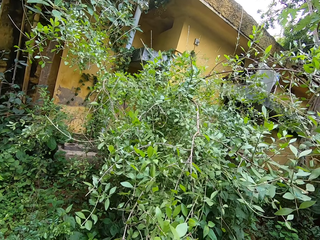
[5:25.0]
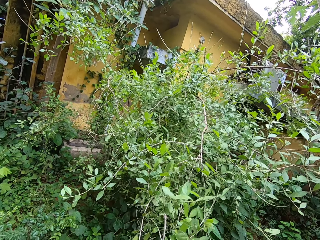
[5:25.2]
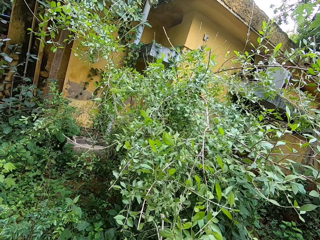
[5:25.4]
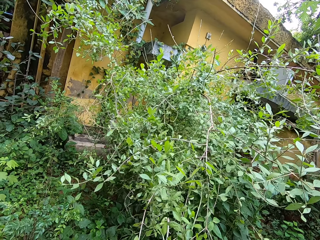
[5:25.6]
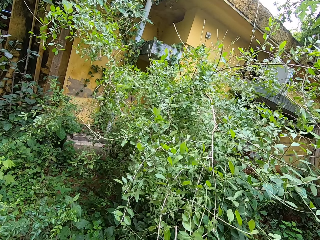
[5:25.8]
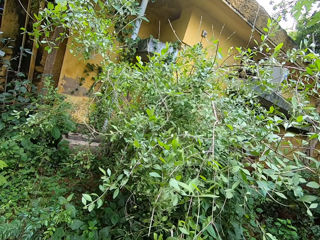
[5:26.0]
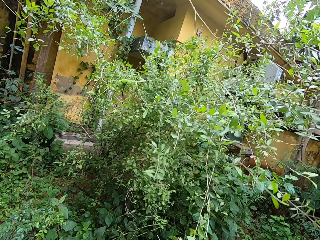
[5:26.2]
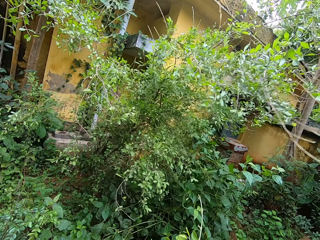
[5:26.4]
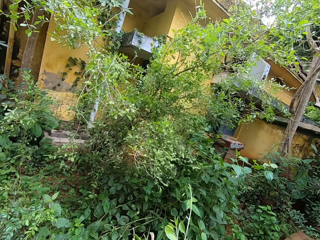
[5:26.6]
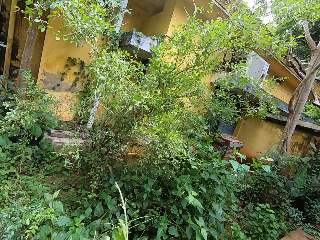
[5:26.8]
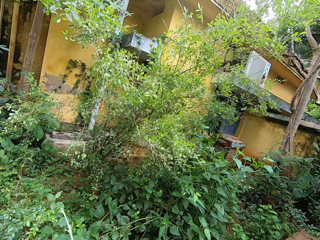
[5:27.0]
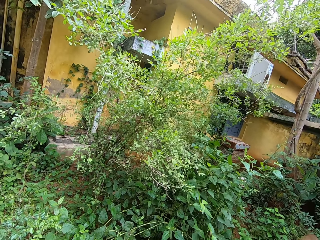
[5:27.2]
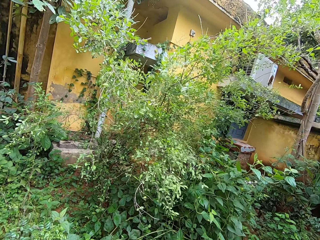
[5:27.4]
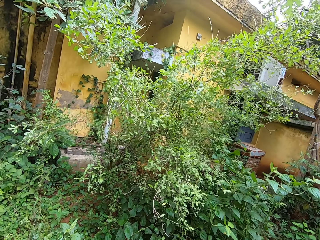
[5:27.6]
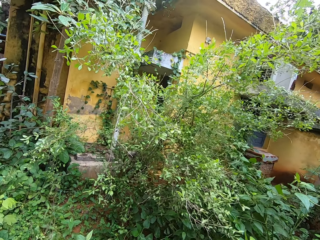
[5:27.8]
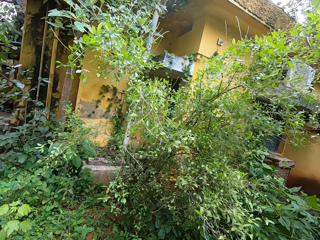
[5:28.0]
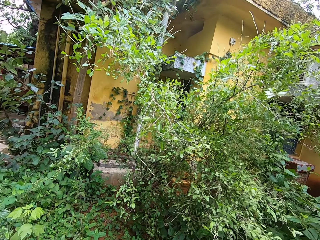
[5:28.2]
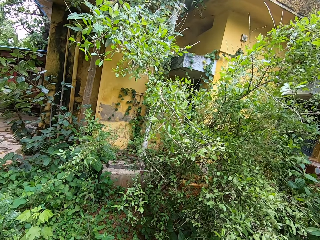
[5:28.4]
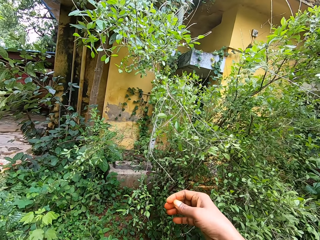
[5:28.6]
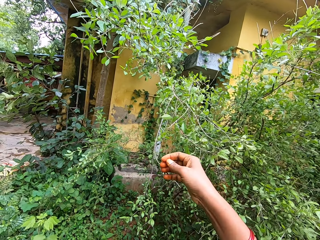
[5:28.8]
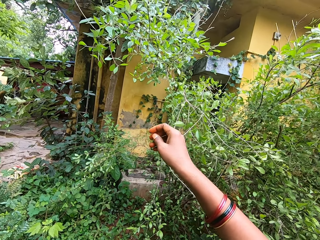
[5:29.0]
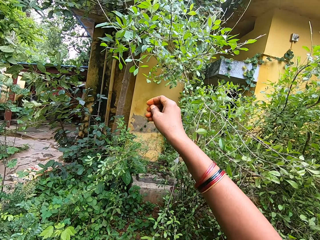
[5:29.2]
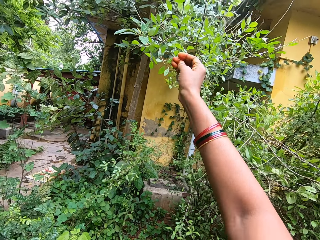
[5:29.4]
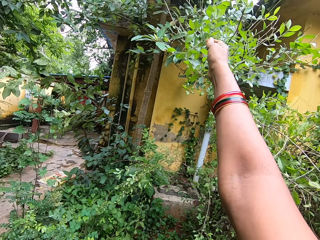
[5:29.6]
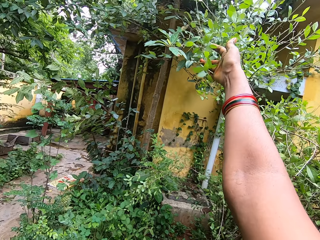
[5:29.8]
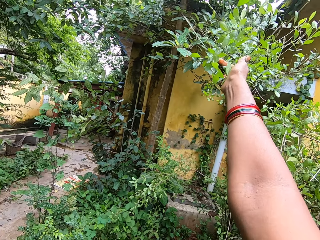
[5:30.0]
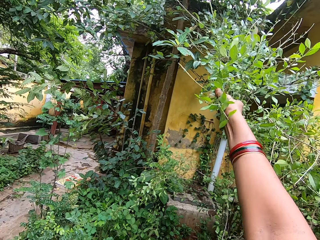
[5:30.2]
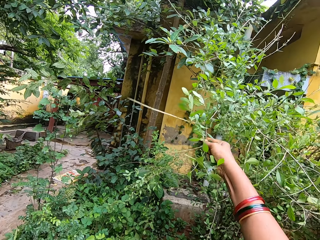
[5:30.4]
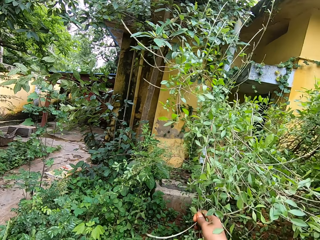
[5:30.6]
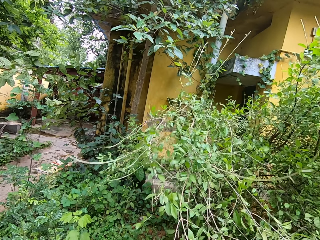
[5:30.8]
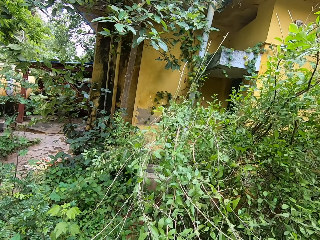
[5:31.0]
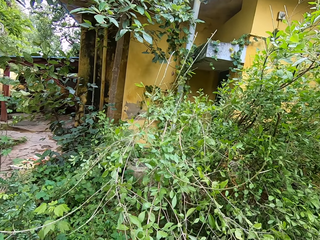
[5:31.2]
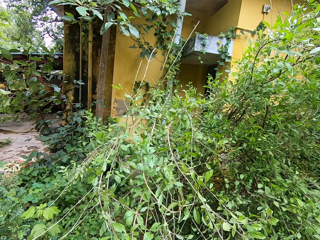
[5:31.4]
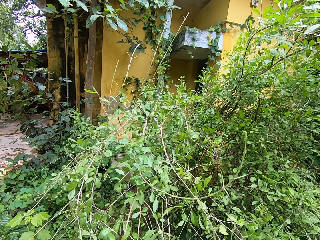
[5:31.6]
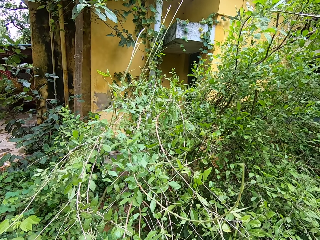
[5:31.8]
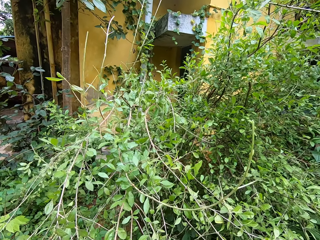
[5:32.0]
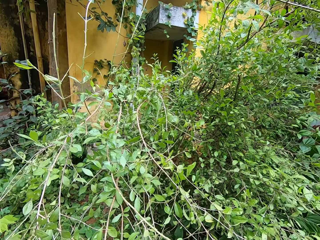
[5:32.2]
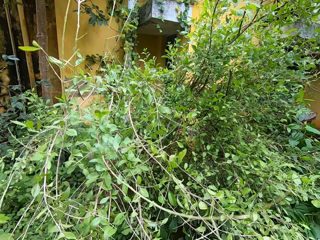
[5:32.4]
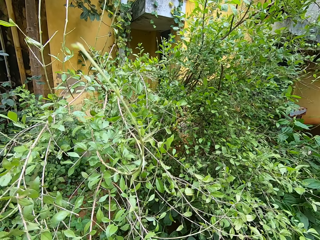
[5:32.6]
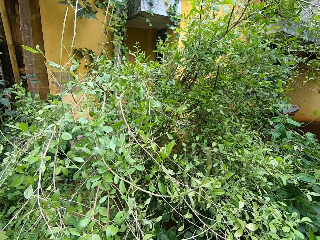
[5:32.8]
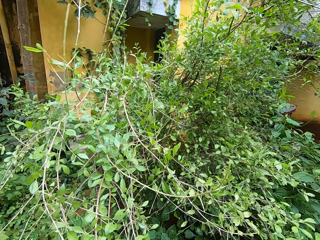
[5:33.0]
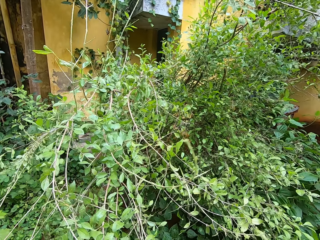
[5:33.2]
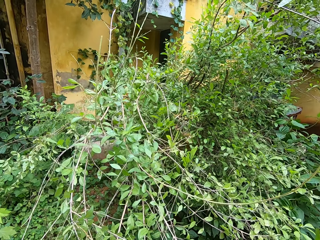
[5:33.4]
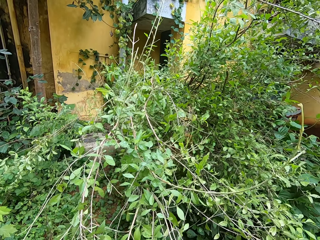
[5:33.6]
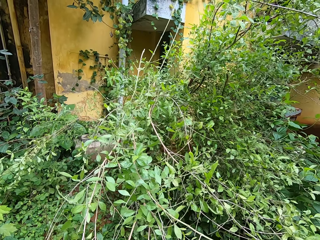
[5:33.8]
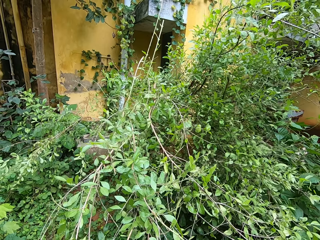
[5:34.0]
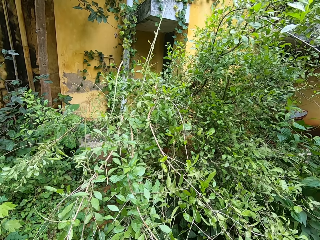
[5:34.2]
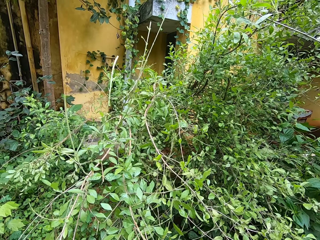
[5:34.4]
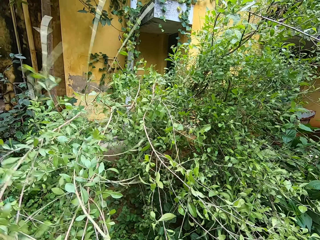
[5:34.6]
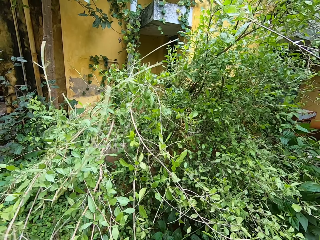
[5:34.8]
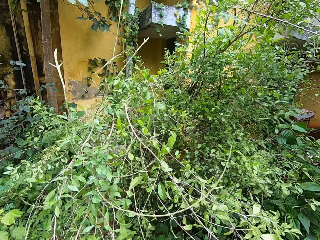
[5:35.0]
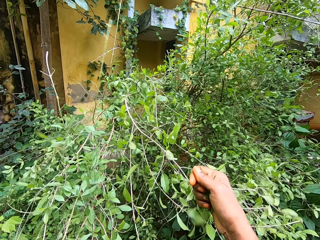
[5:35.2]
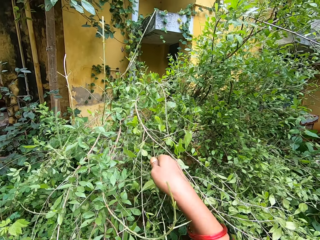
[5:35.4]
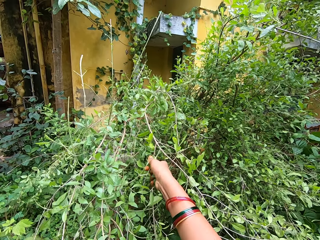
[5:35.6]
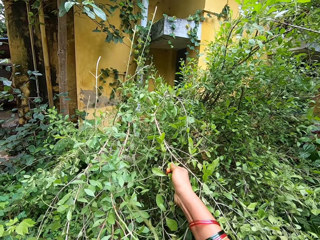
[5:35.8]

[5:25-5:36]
The camera wearer walks on the ground. He plucks the tree leaves with his right hand. He holds a branch.

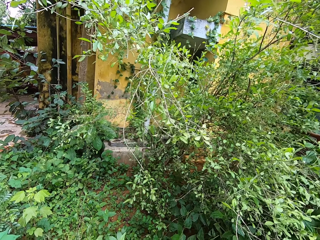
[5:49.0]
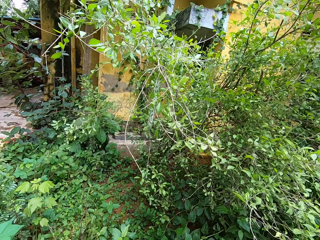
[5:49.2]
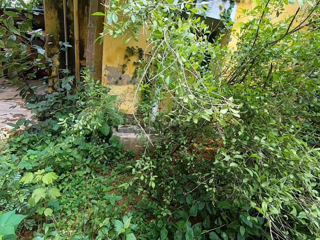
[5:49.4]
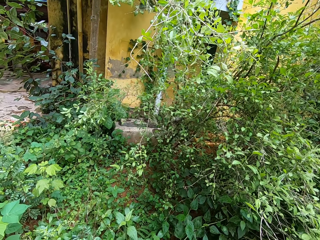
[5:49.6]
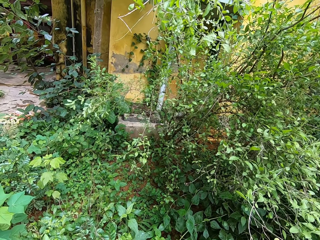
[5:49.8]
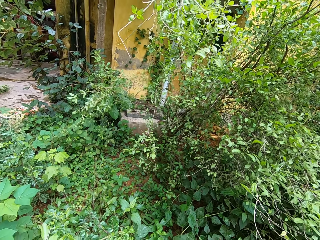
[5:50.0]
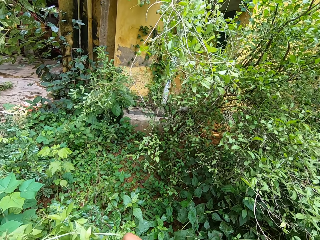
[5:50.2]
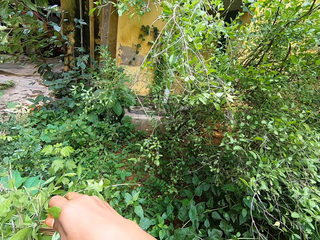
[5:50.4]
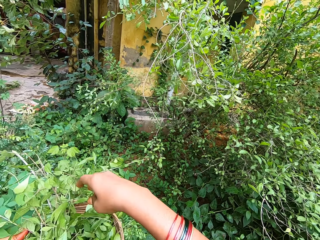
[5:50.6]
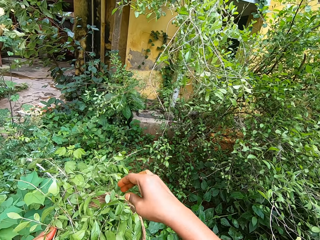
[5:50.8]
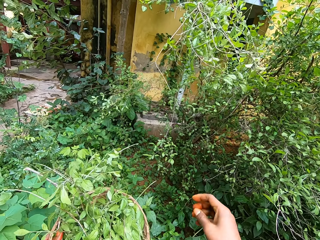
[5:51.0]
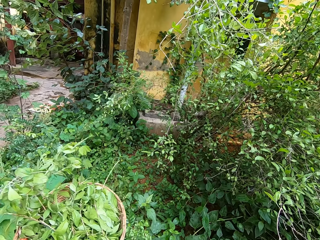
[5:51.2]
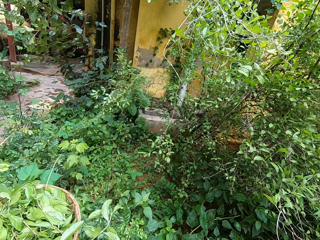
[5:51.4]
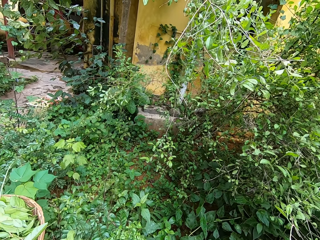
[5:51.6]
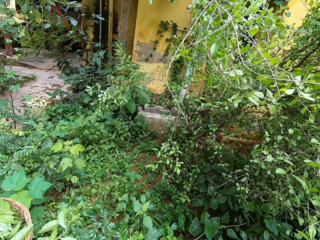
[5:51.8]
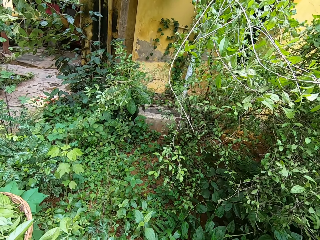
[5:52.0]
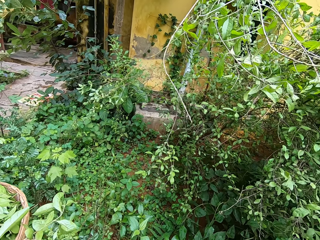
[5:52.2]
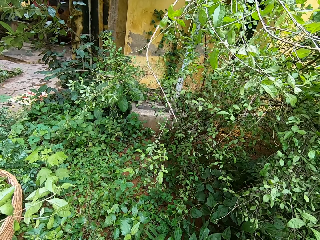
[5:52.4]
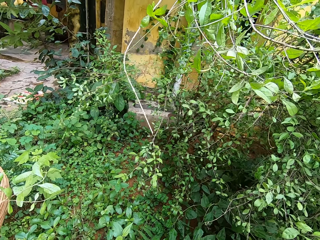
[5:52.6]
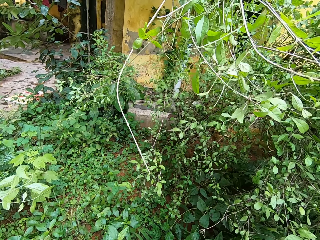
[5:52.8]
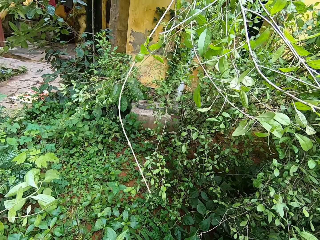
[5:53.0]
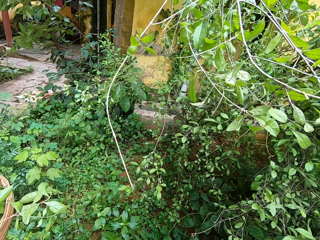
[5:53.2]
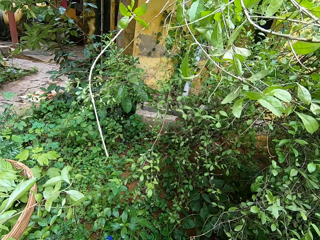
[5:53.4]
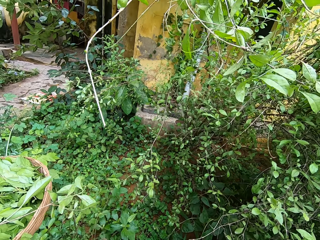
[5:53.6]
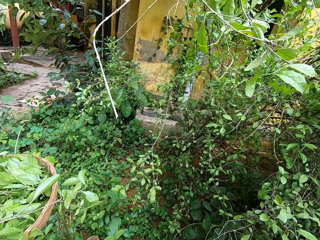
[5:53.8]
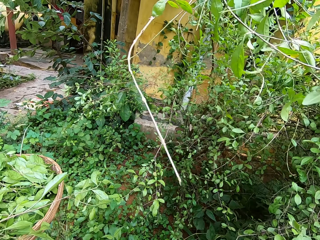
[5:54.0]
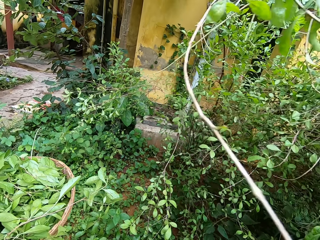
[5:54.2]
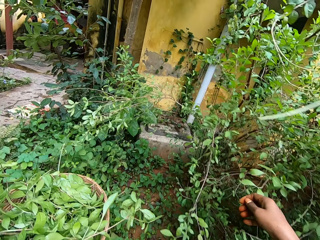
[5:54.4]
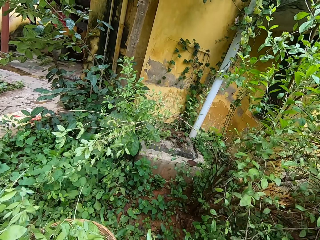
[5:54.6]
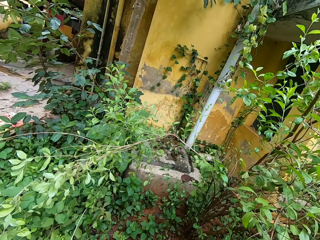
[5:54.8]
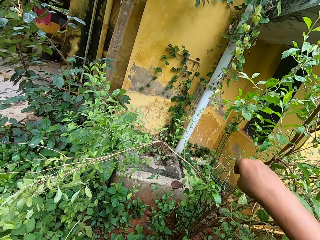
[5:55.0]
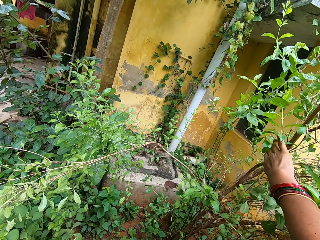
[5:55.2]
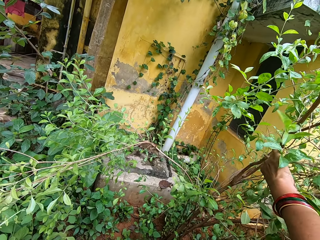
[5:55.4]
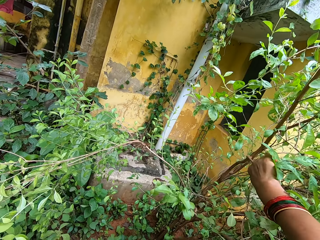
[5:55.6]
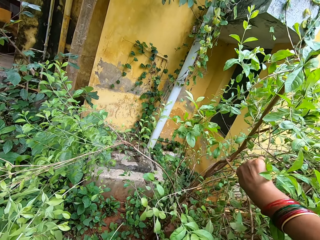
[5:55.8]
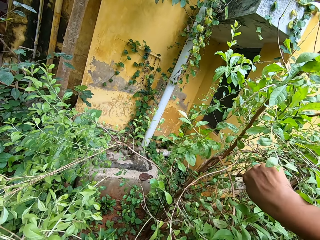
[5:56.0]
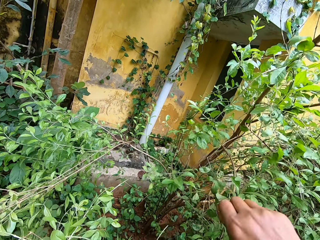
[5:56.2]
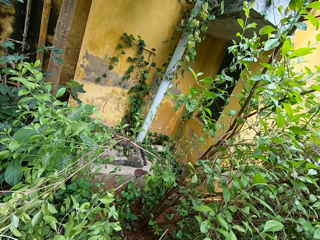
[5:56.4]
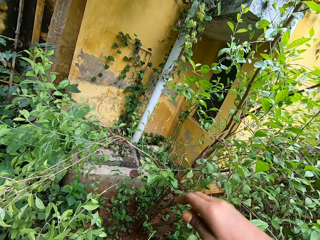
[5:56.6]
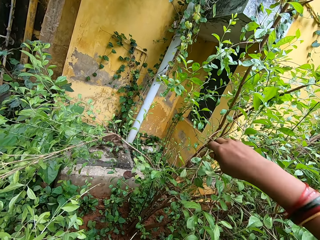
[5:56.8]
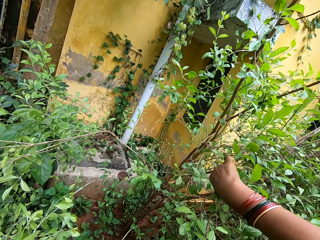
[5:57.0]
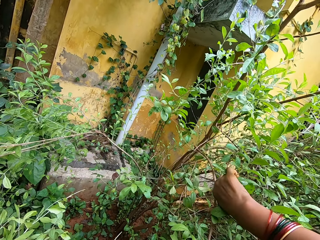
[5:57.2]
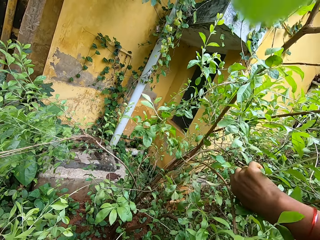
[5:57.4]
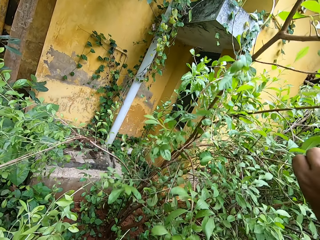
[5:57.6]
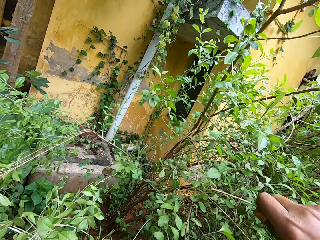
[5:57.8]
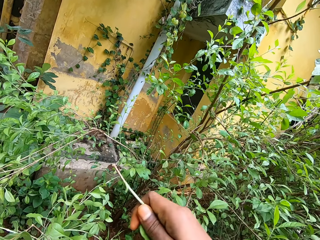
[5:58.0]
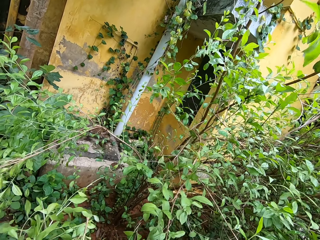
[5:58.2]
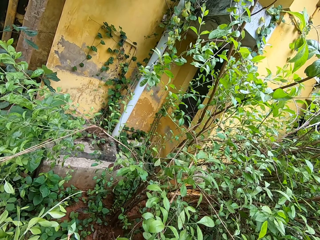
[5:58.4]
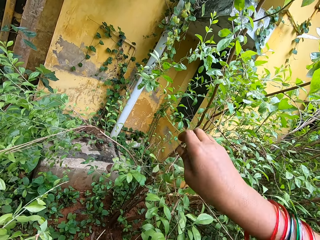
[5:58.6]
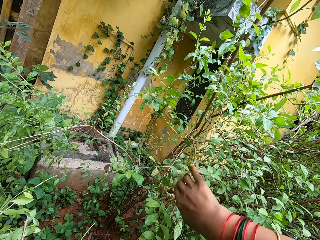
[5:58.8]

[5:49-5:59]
The camera wearer puts the tree leaves in the basket. He looks around. He walks on the ground. He plucks the tree leaves with his right hand. He holds a branch. He puts the tree leaves in the basket. He plucks the tree leaves with his right hand. He puts the tree leaves in the basket.
